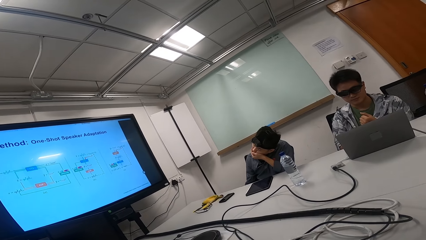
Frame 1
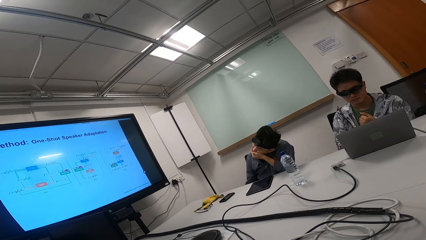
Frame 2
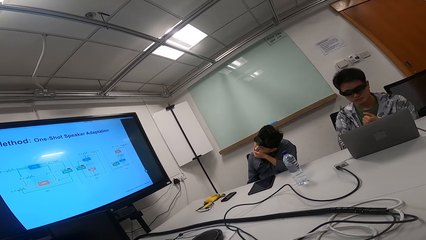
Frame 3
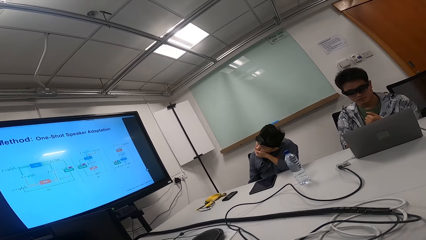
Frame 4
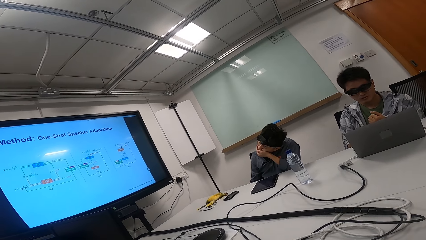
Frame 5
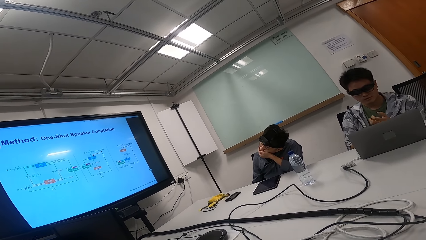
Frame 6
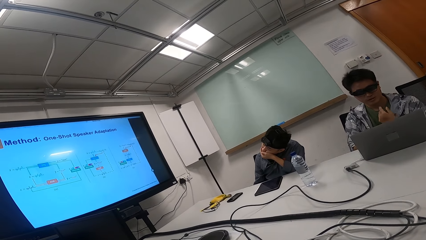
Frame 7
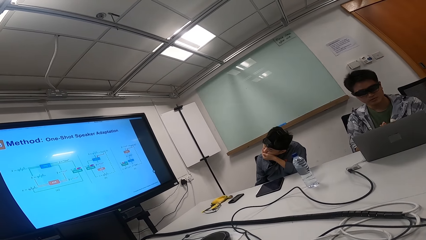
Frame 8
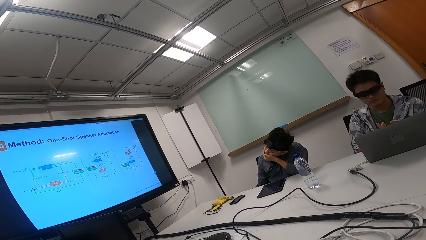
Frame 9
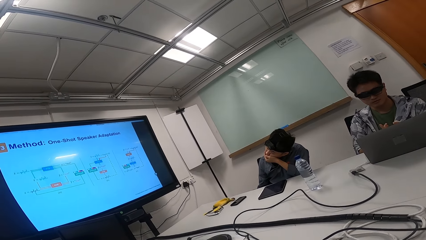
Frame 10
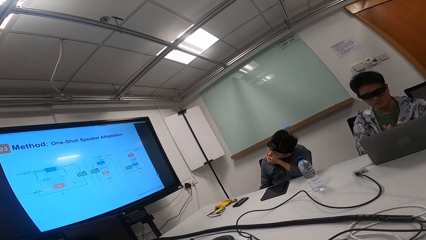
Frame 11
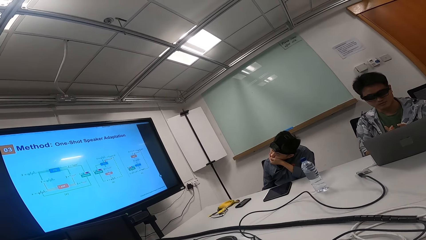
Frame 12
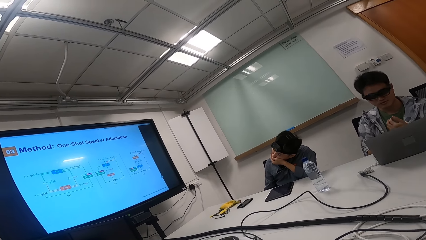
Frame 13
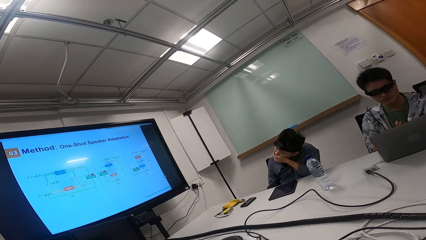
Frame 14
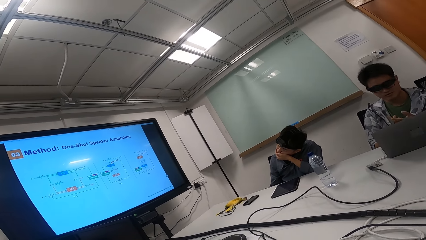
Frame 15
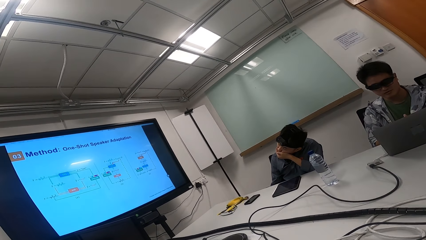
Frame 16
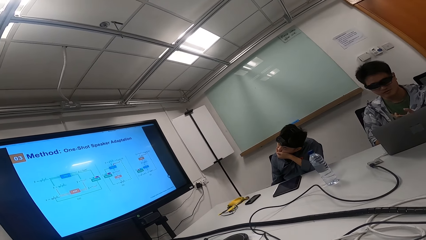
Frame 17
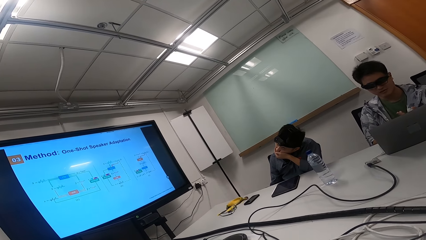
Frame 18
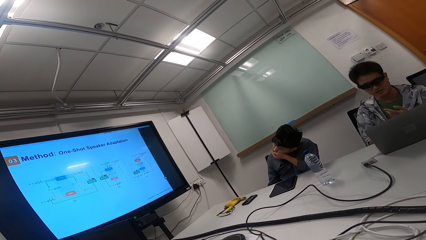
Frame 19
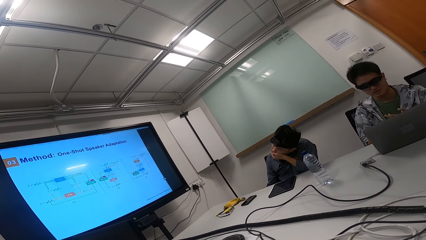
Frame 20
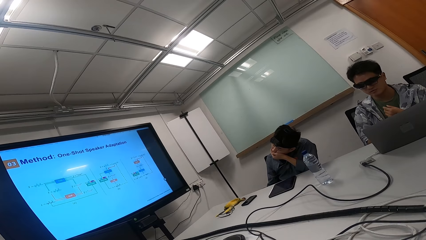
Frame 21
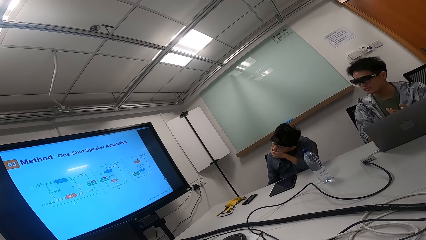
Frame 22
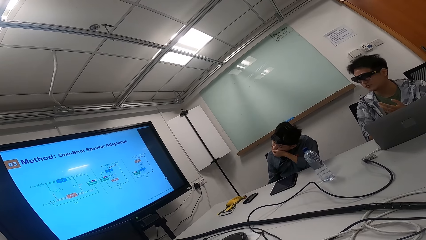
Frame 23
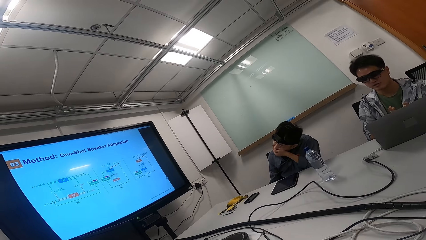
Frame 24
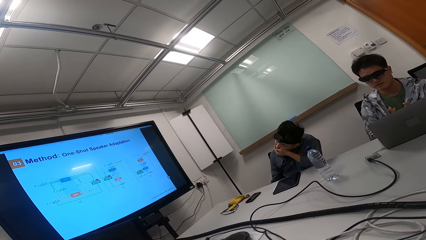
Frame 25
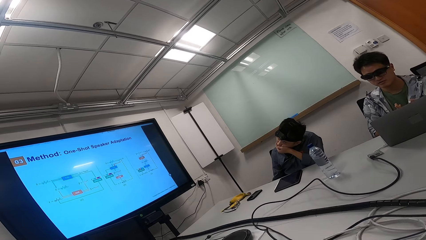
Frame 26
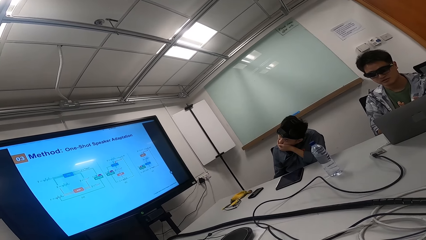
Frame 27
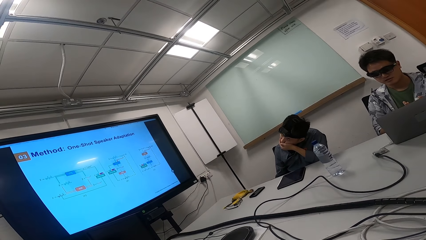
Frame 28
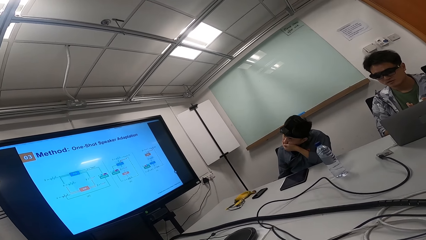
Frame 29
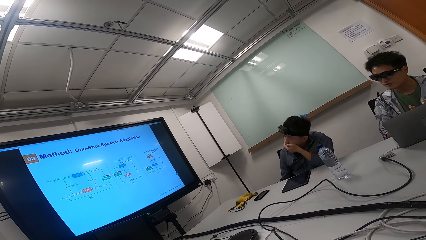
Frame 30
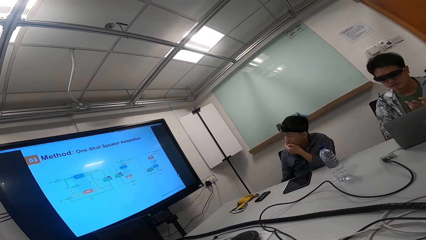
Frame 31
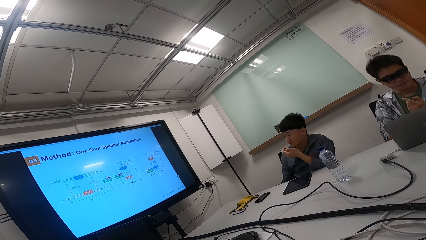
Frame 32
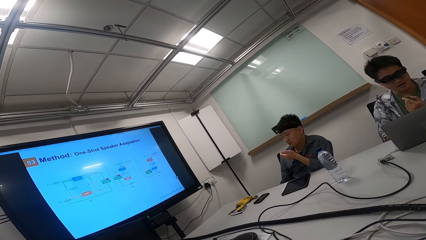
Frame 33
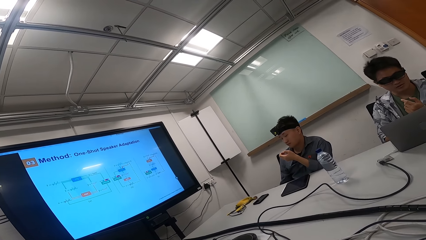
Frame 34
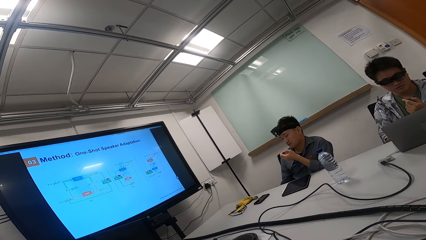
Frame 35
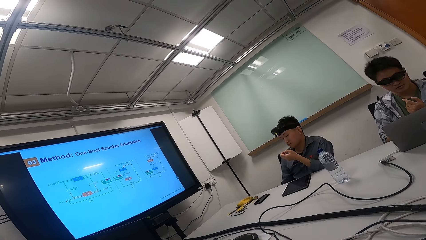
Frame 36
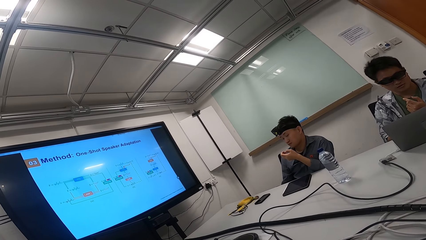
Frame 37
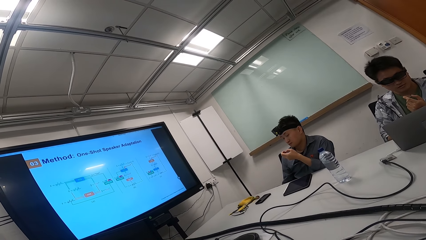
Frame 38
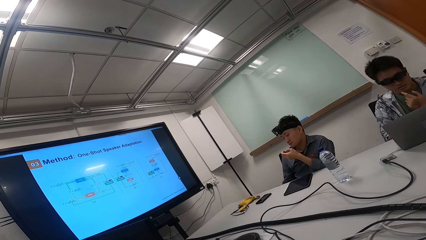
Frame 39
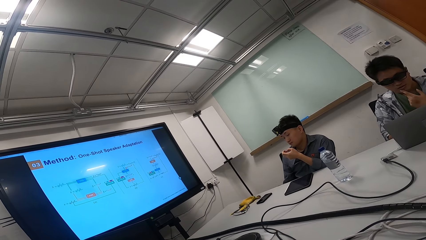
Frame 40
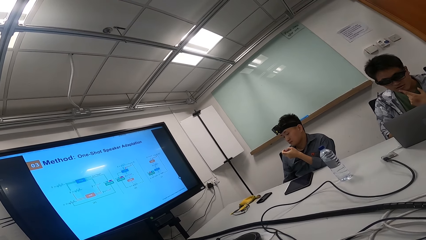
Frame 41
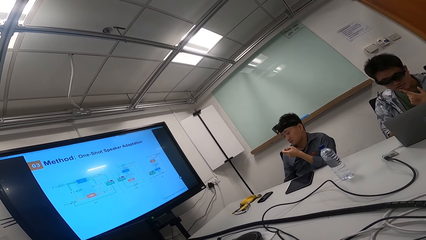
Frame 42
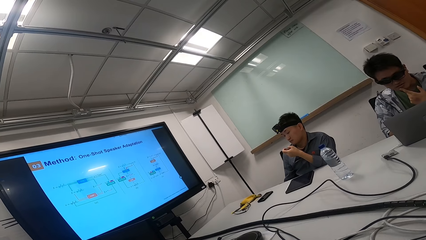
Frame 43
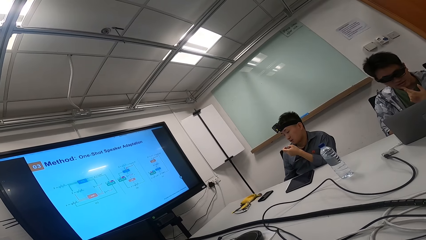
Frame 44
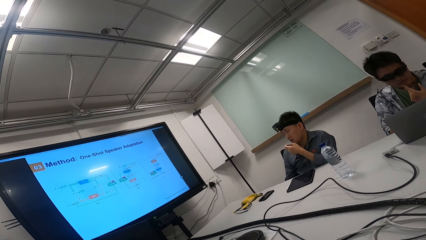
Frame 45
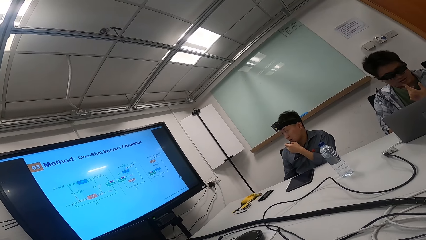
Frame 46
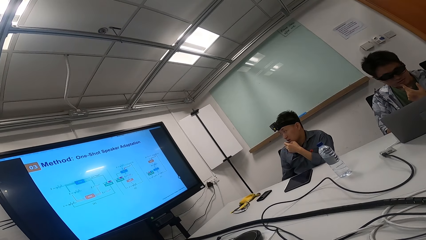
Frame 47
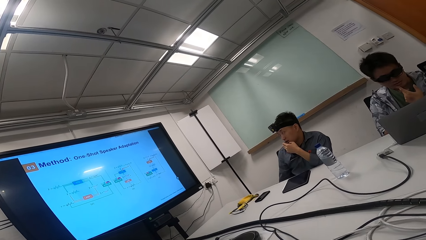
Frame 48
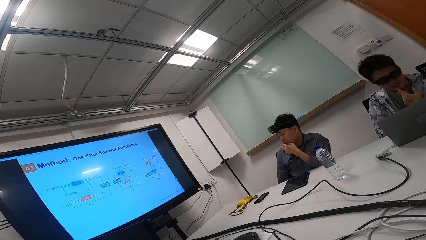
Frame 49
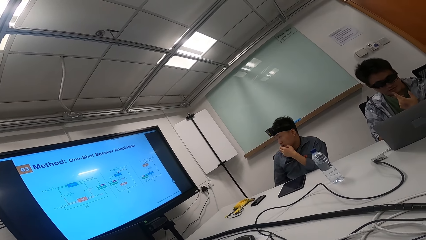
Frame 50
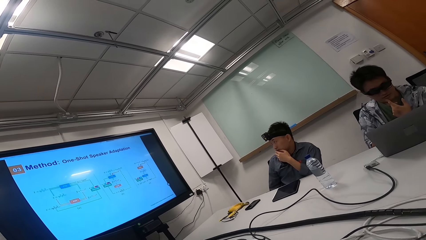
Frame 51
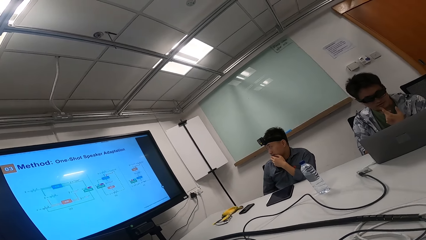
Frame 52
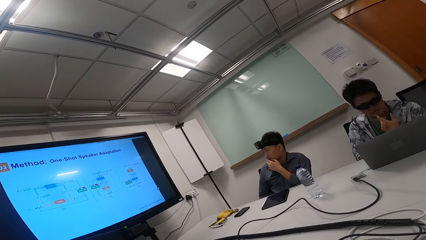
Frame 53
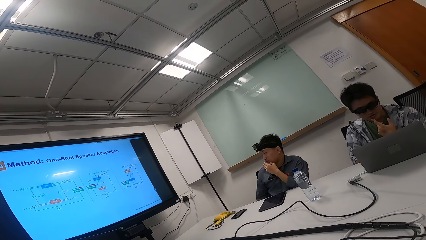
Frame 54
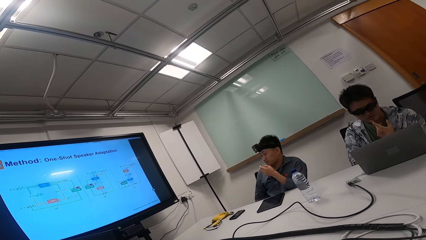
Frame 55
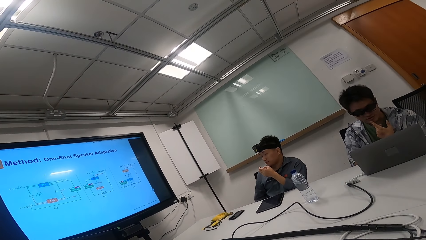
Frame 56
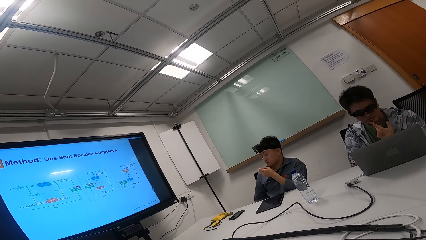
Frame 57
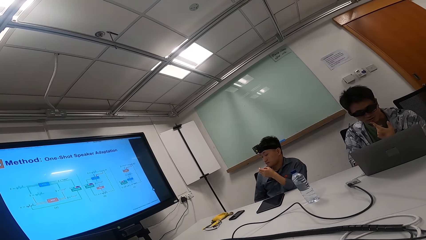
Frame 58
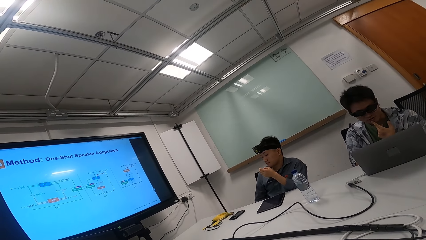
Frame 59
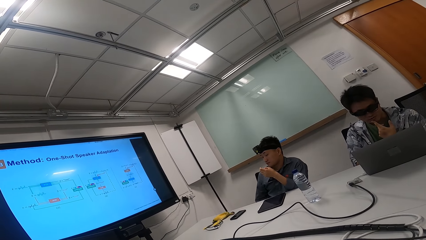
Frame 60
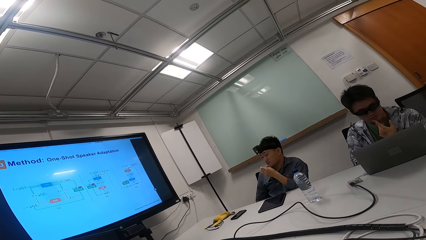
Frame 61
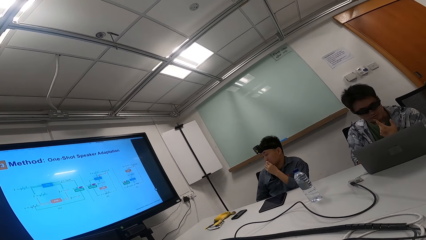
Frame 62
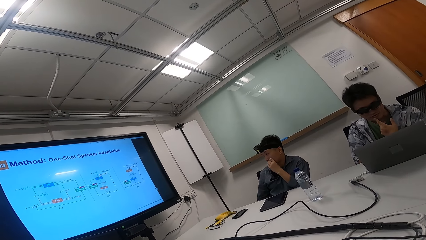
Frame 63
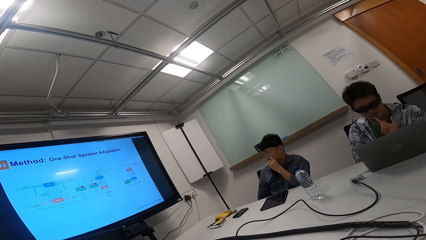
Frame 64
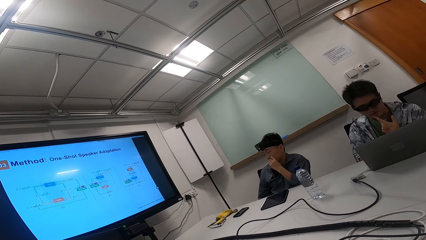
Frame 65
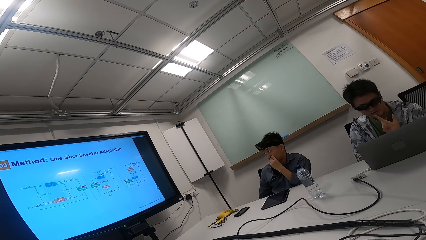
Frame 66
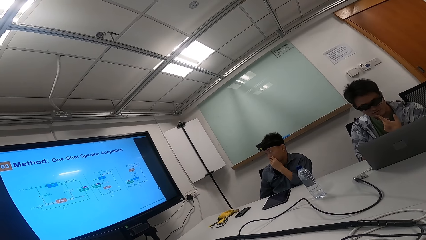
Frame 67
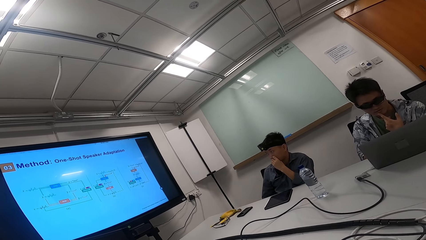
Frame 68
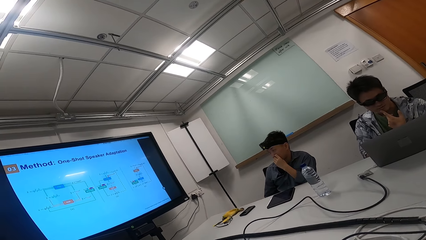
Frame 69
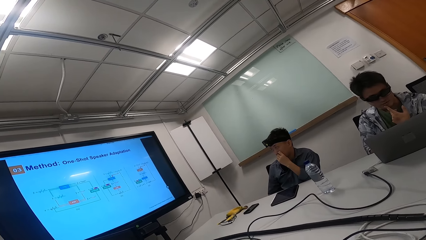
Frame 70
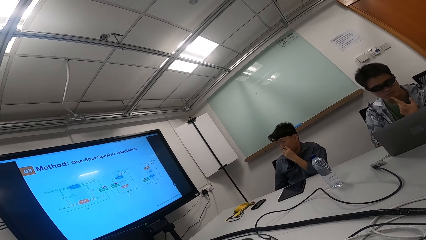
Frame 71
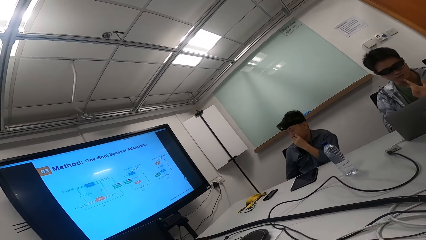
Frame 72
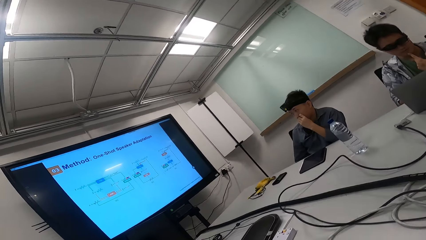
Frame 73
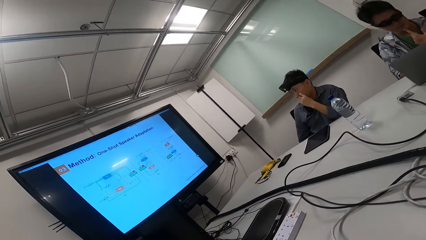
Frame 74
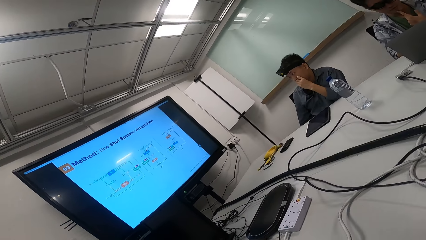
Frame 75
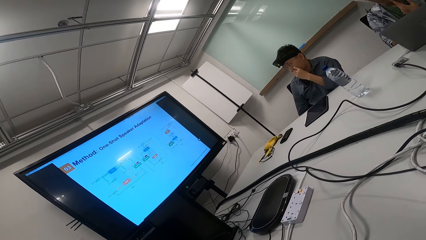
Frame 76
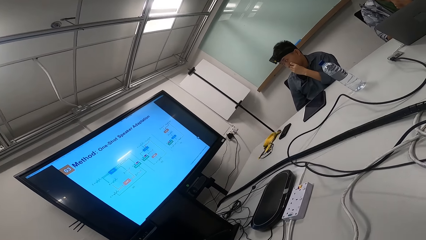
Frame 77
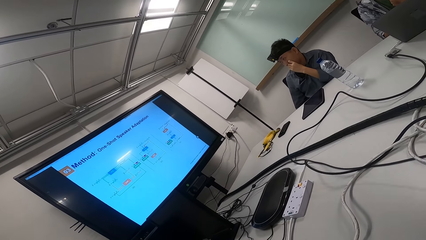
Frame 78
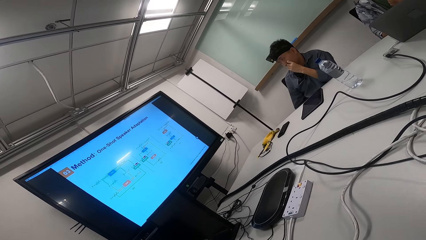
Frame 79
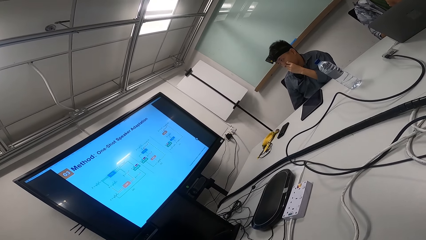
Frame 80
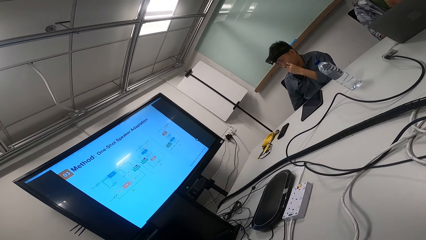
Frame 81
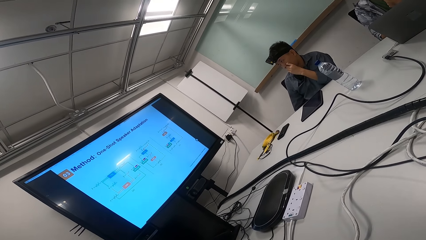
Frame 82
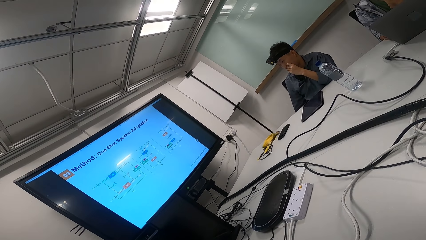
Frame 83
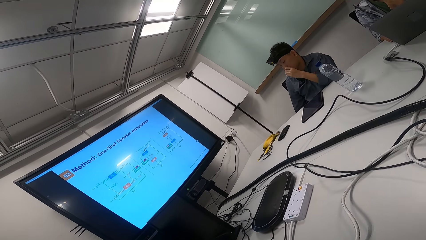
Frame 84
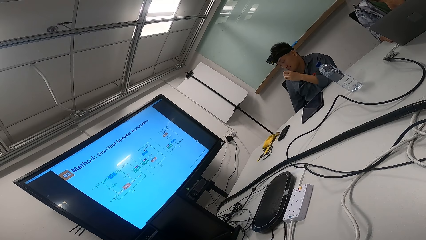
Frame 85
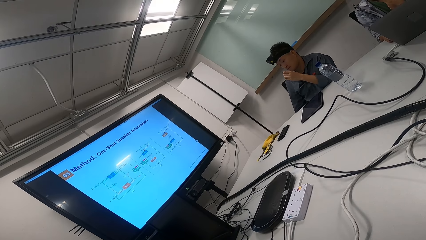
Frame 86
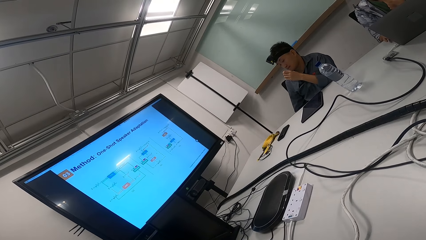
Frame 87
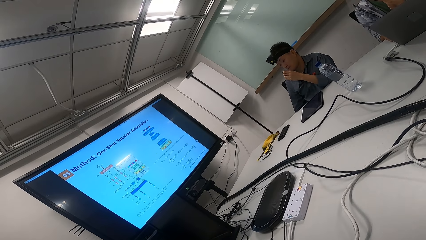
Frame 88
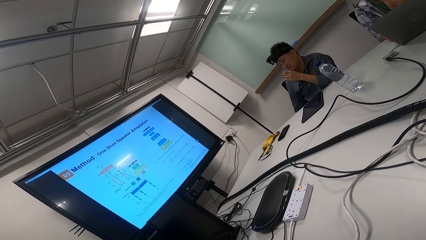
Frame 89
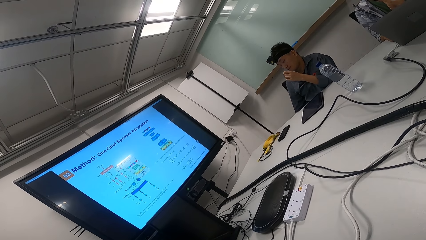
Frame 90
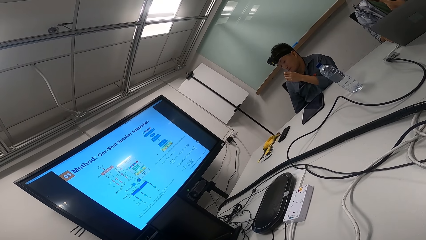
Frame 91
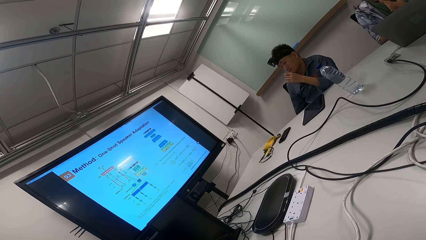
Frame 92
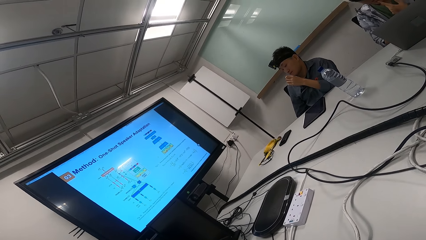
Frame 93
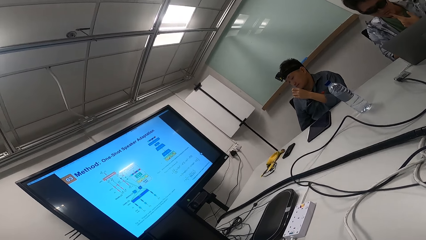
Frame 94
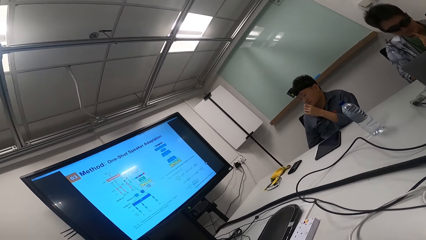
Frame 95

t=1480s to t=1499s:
A person gestures with the left hand. Another person looks at his left hand. The first person touches his chin with the left hand. The other person looks at the television.
